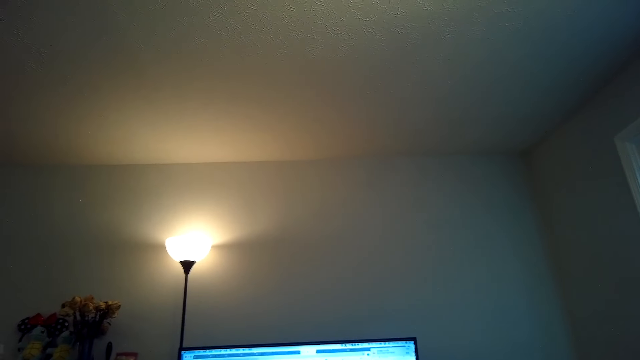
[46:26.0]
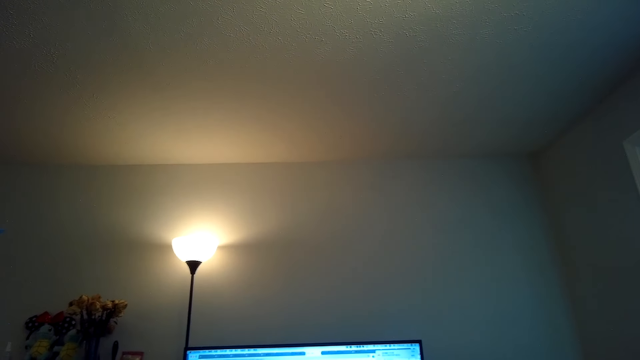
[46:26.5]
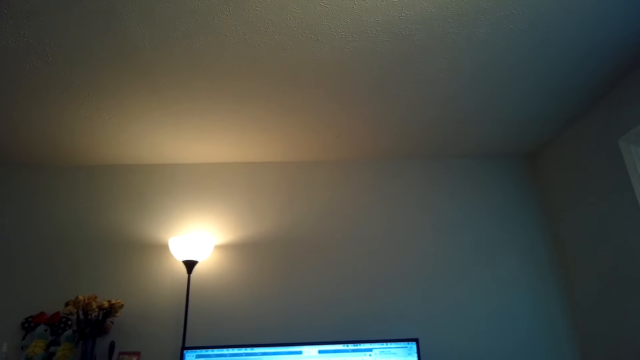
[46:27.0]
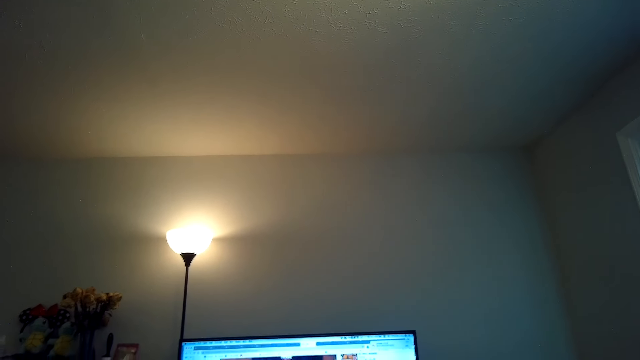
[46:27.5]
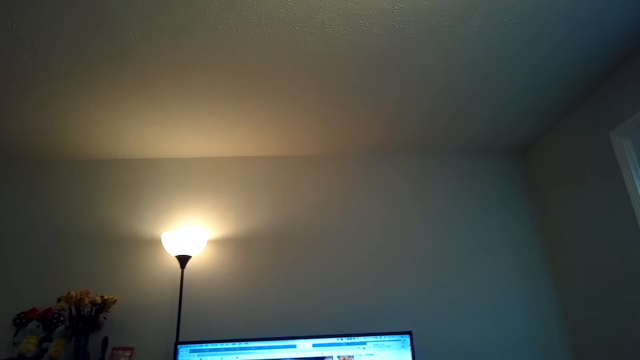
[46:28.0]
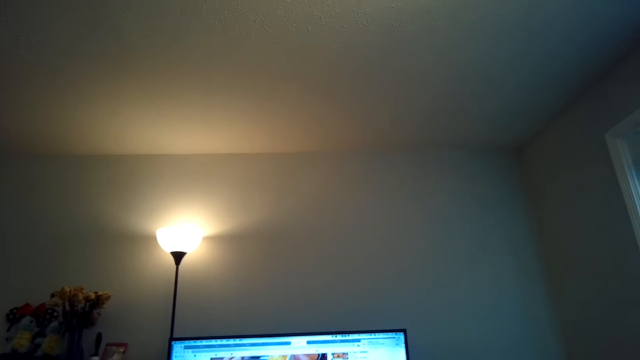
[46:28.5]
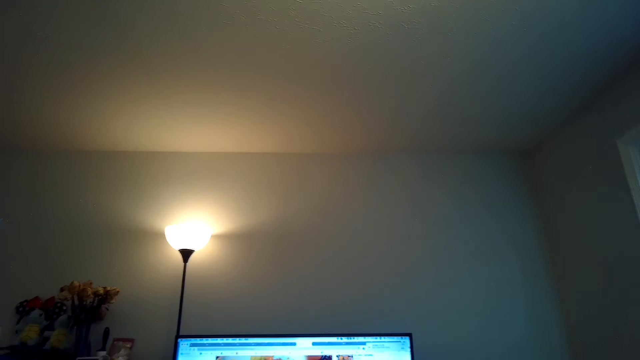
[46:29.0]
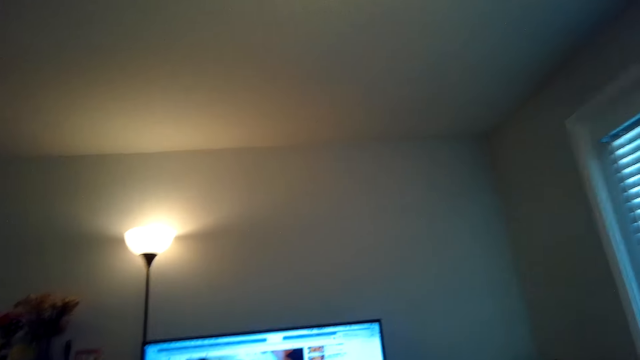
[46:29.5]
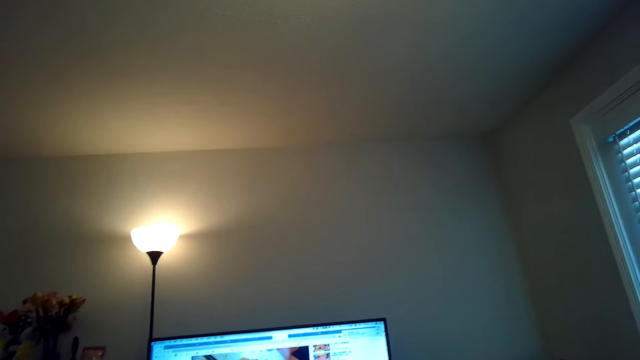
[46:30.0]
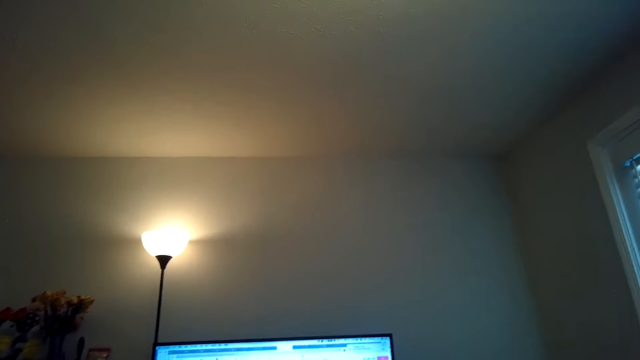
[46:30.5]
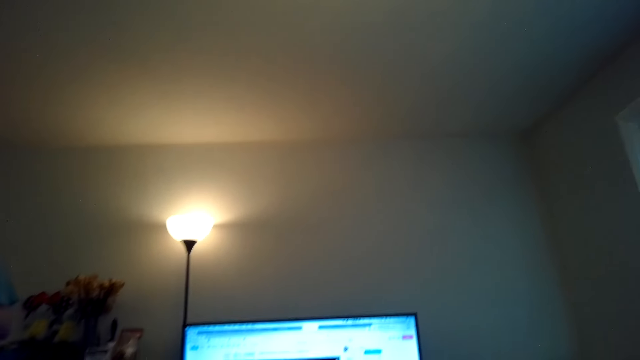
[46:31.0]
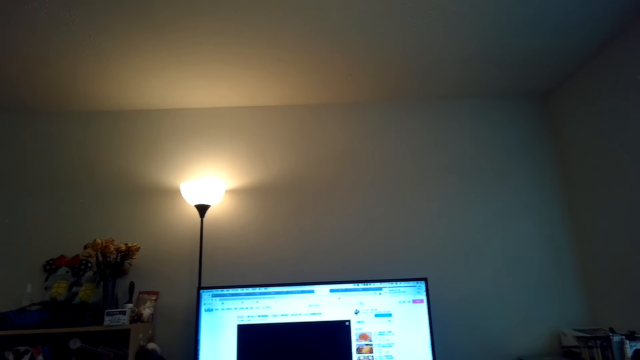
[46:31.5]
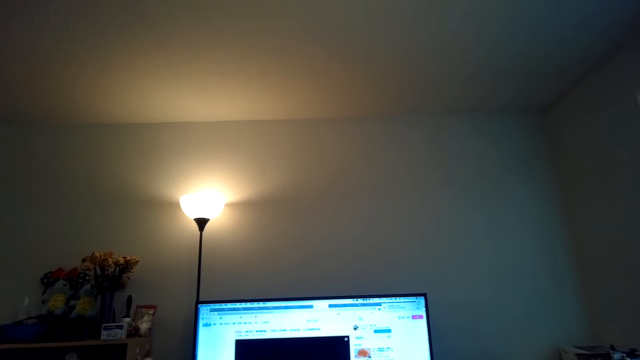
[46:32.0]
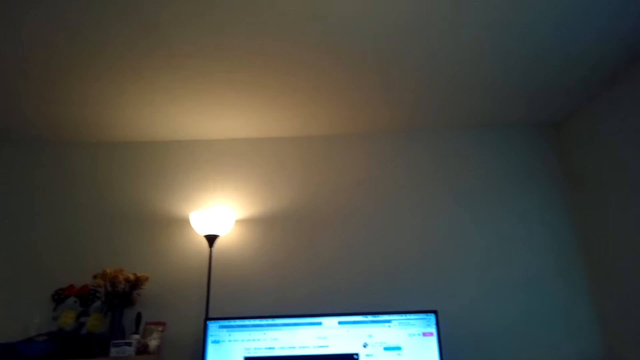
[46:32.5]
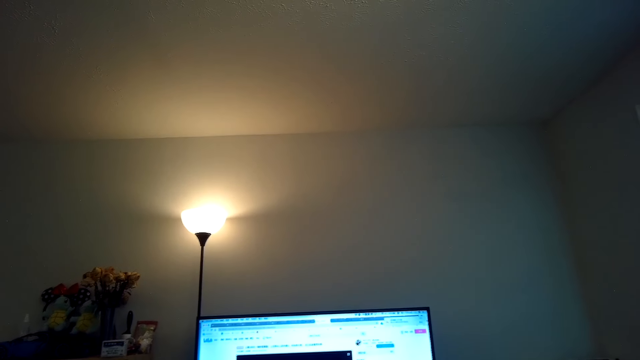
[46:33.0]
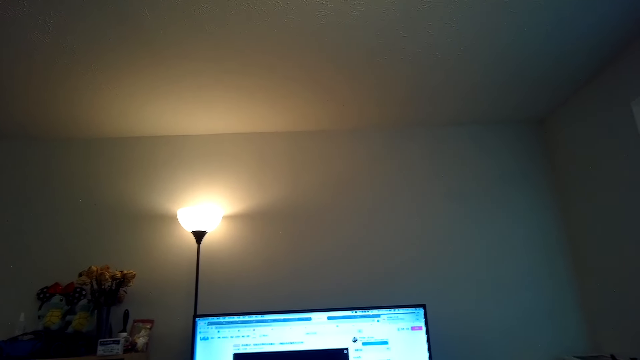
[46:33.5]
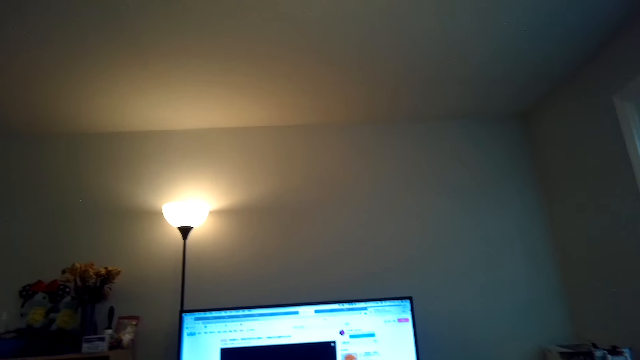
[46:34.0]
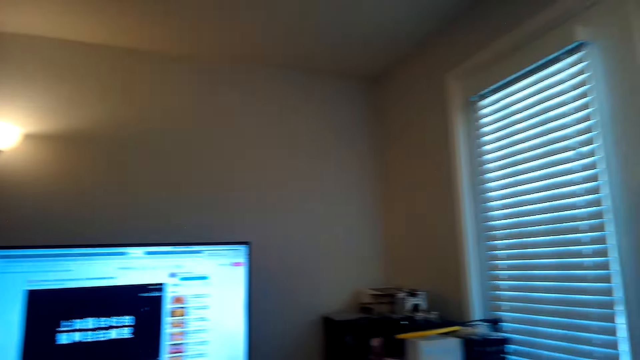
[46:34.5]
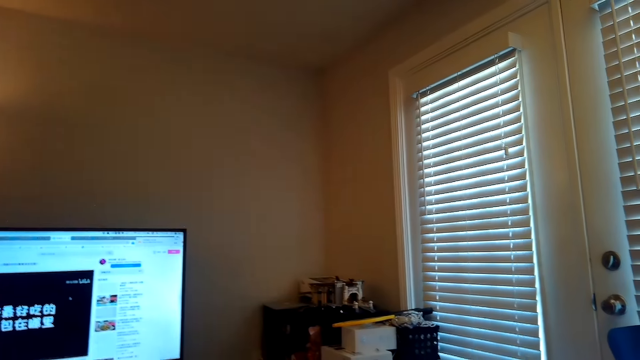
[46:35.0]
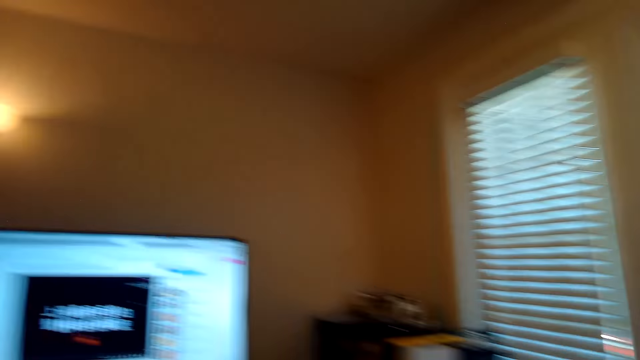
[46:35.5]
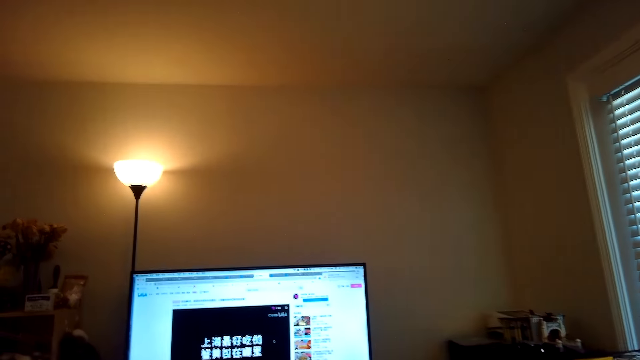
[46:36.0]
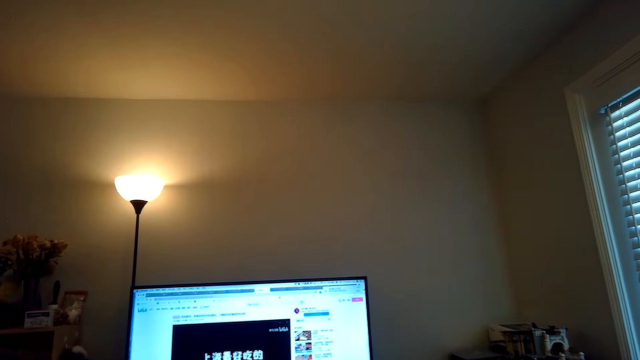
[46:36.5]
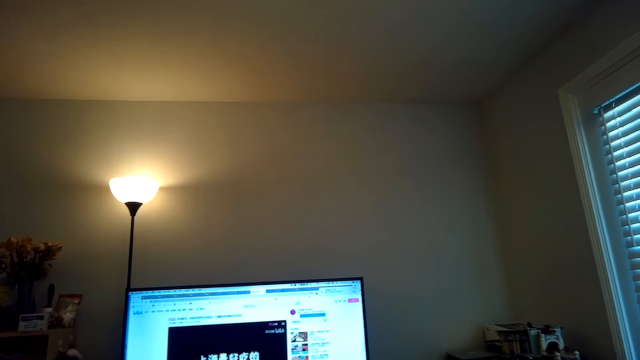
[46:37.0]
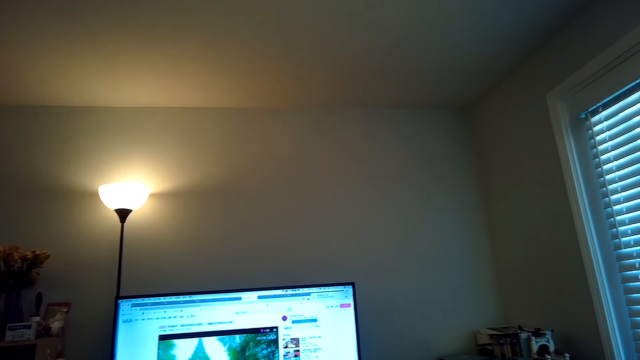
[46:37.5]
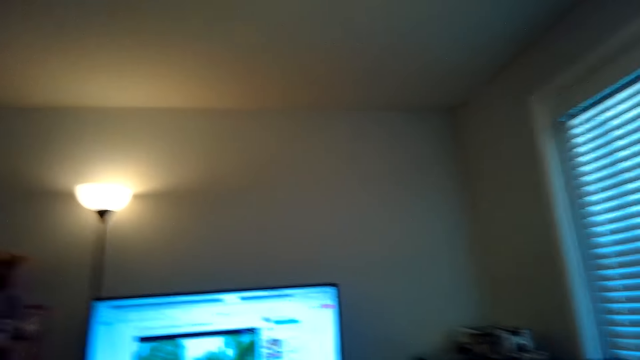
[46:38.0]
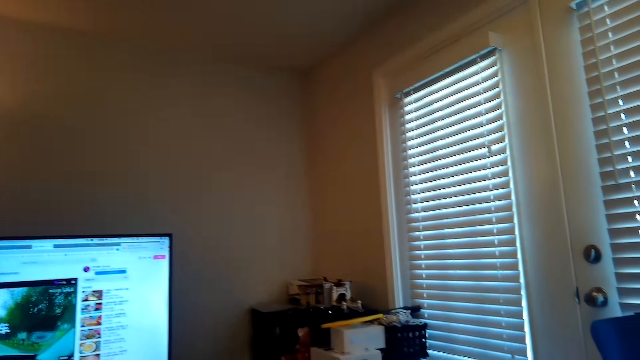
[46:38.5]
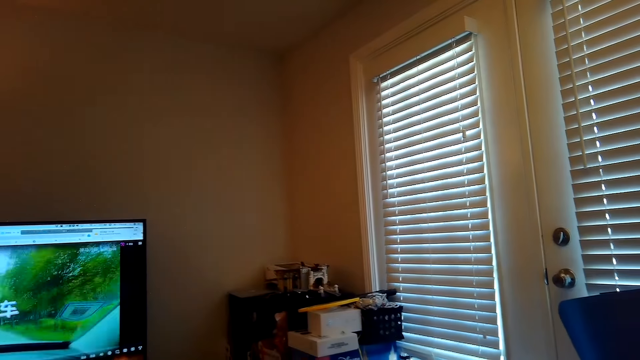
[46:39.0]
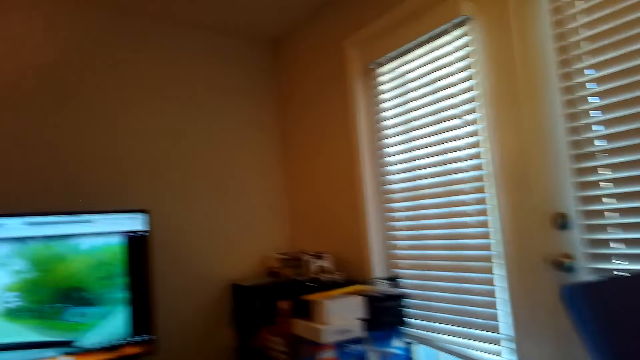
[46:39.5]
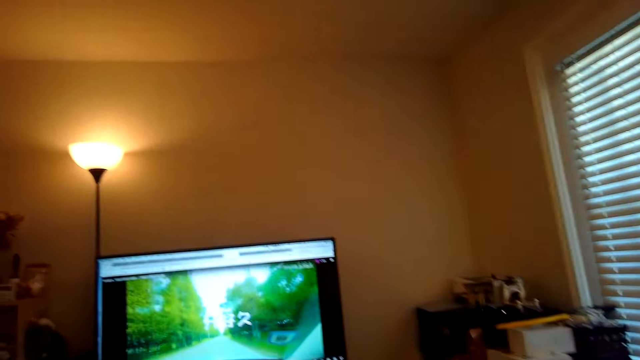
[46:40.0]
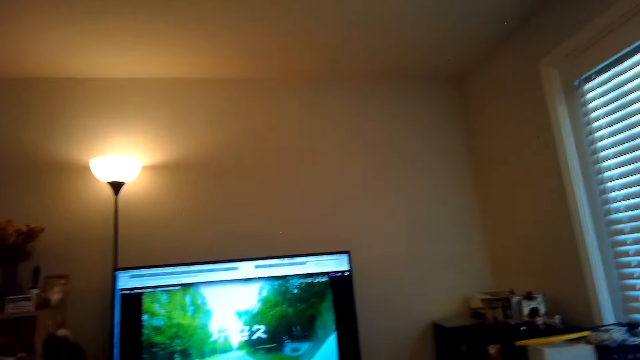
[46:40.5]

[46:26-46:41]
A person talks. The camera wearer looks around. Another person talks. The camera wearer watches the TV. They look around.

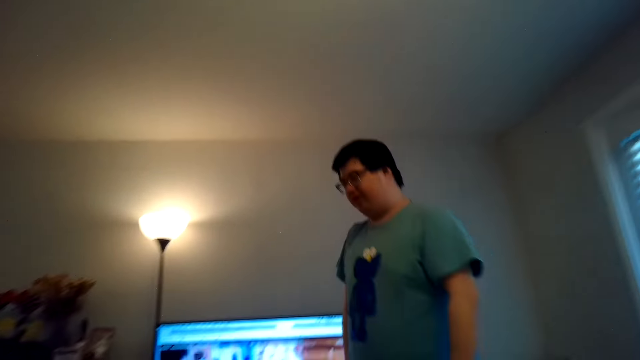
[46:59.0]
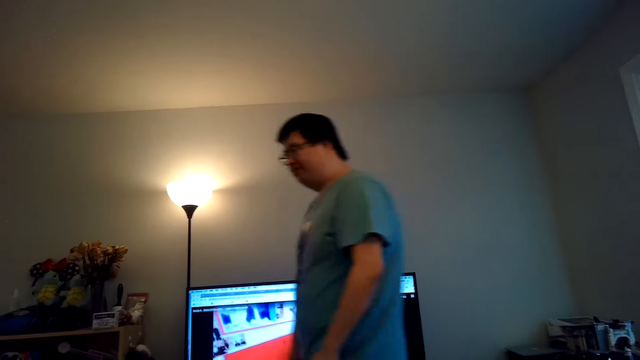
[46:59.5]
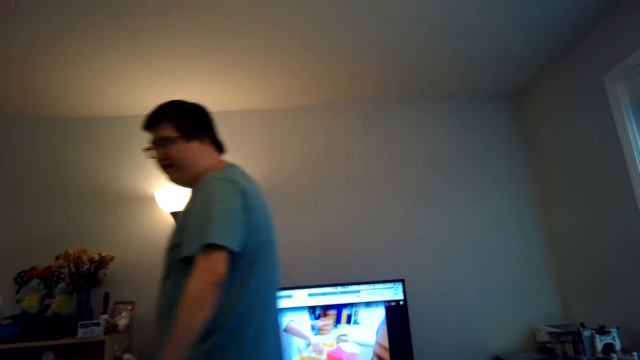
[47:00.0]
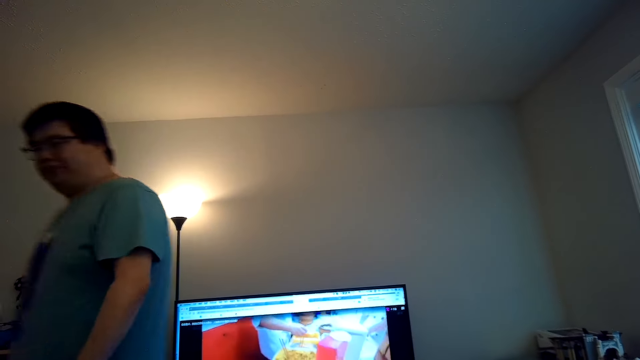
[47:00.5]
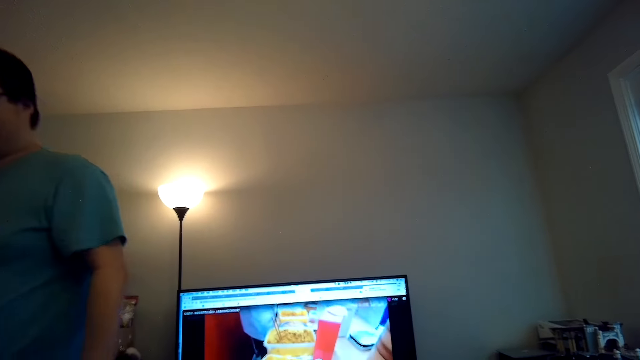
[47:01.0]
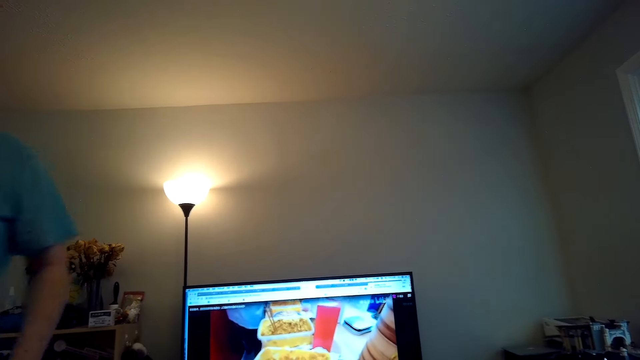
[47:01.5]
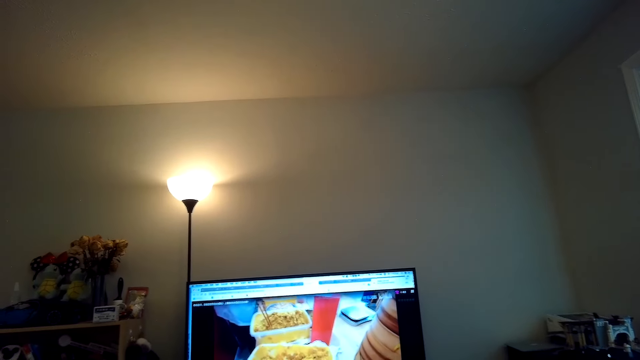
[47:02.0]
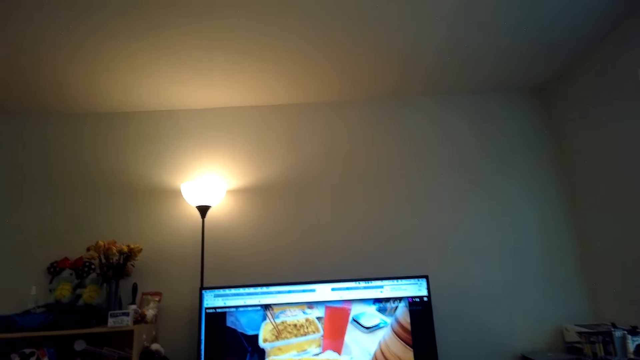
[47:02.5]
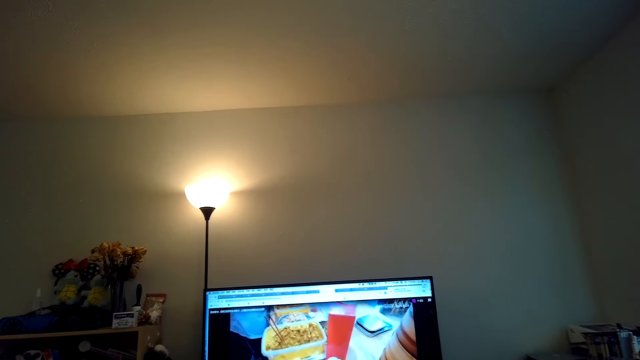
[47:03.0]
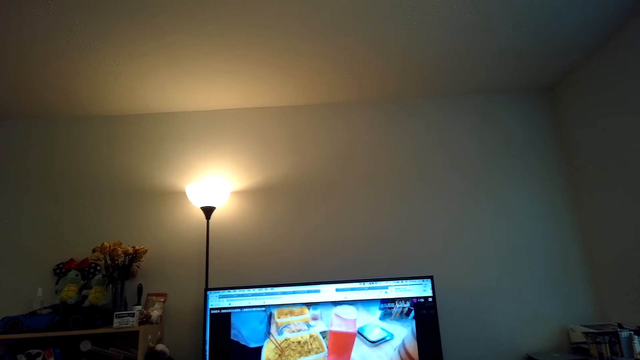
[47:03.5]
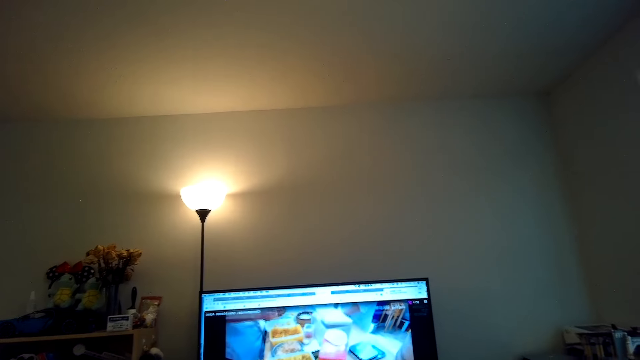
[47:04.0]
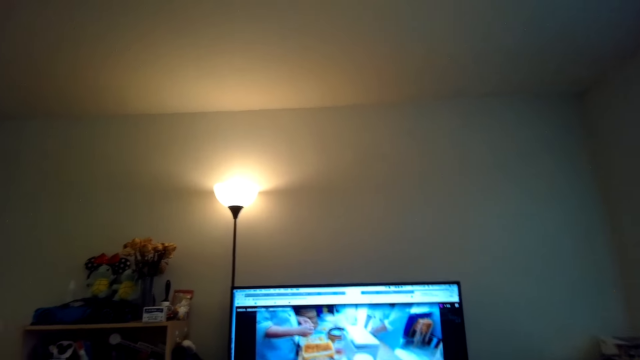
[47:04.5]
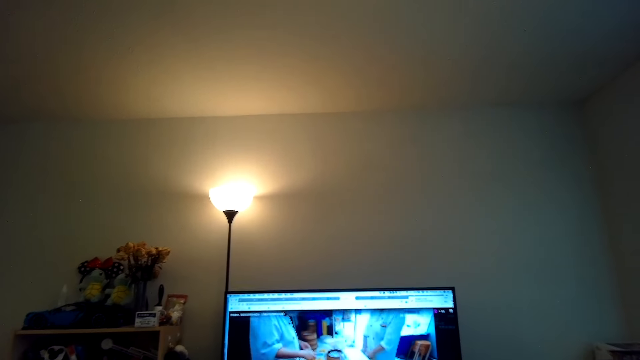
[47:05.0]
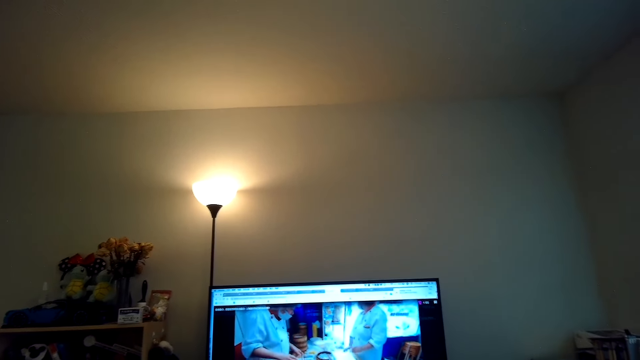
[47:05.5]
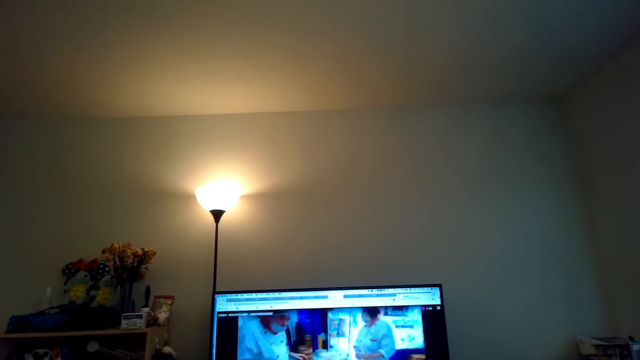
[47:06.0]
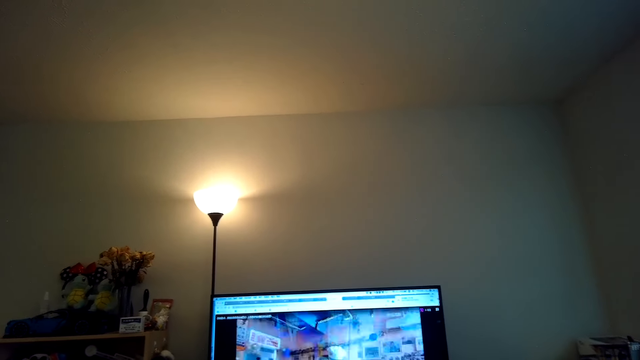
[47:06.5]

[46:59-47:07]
A person talks. The camera wearer watches the TV.
